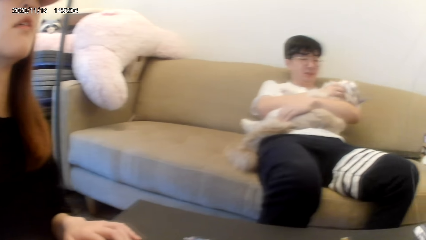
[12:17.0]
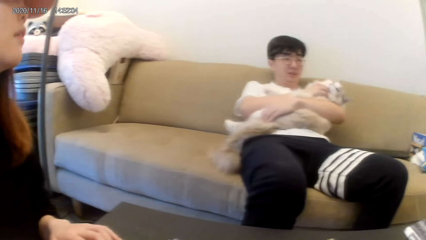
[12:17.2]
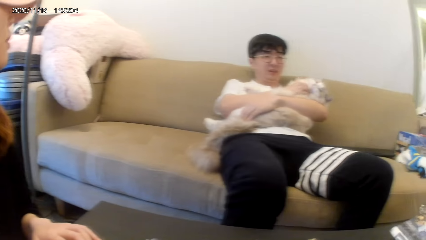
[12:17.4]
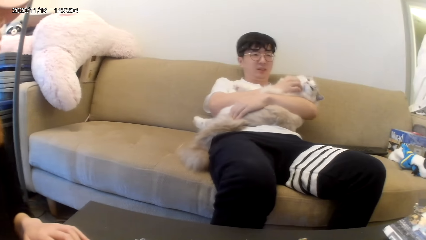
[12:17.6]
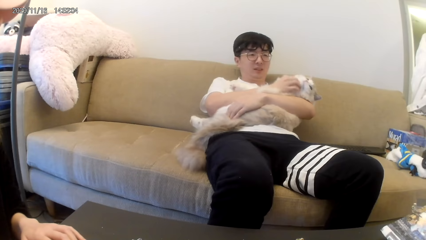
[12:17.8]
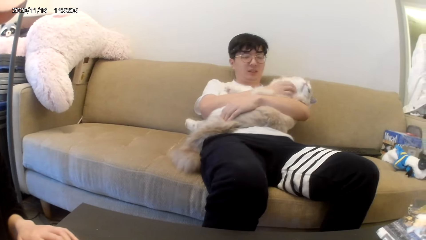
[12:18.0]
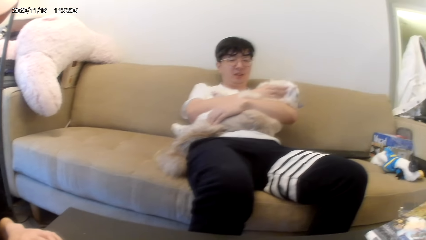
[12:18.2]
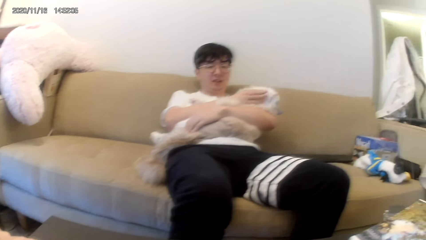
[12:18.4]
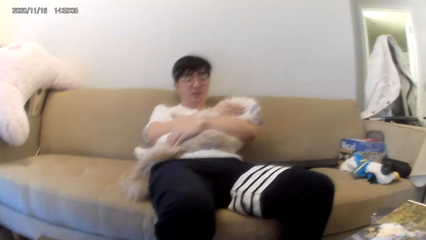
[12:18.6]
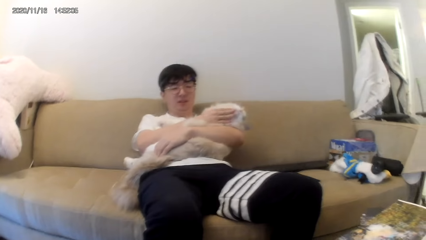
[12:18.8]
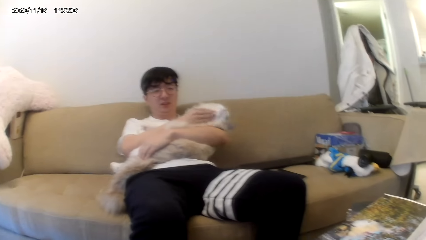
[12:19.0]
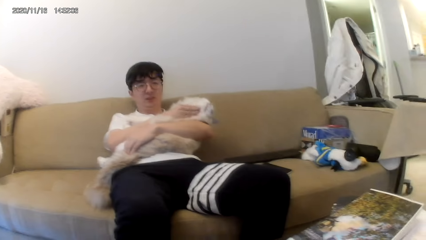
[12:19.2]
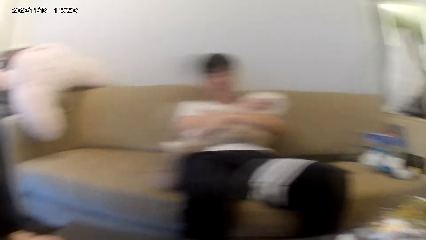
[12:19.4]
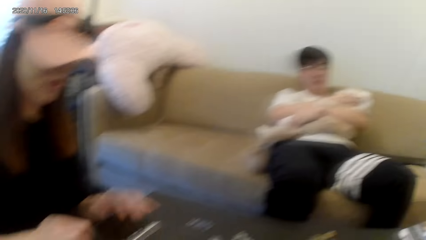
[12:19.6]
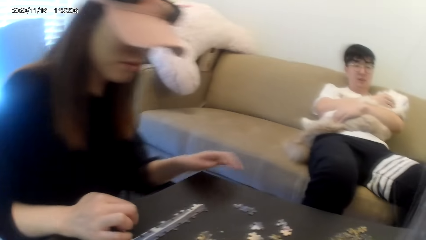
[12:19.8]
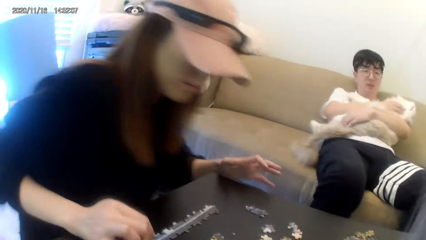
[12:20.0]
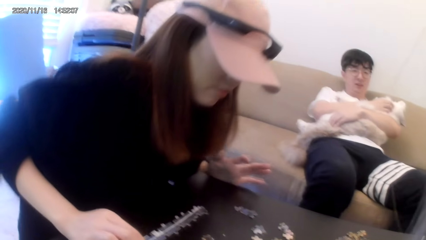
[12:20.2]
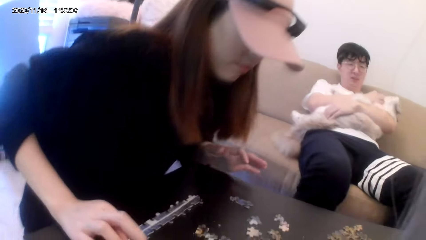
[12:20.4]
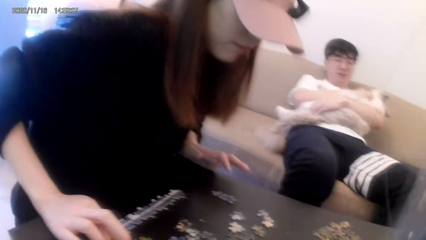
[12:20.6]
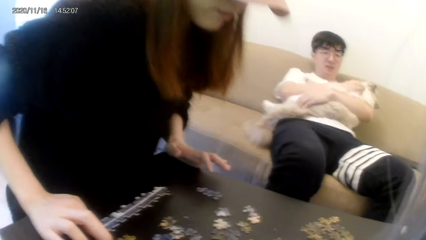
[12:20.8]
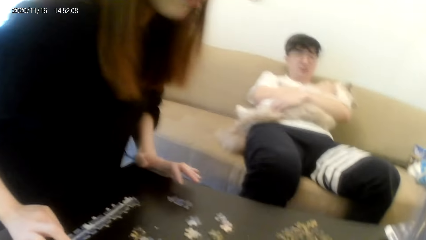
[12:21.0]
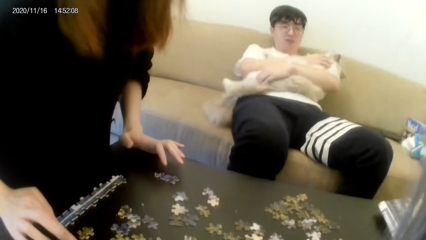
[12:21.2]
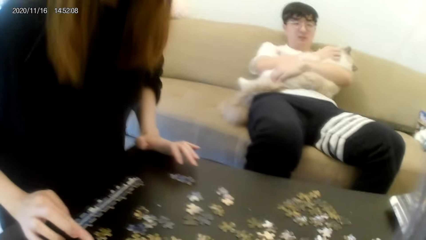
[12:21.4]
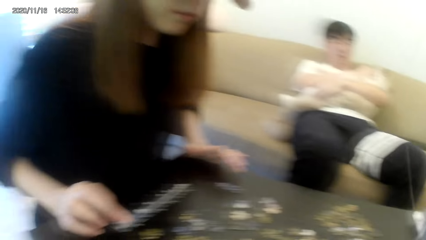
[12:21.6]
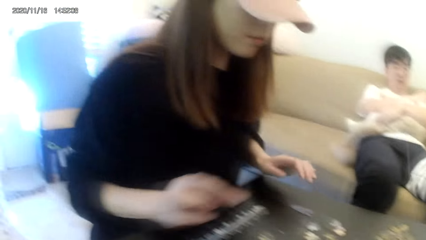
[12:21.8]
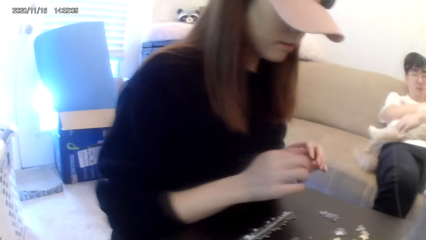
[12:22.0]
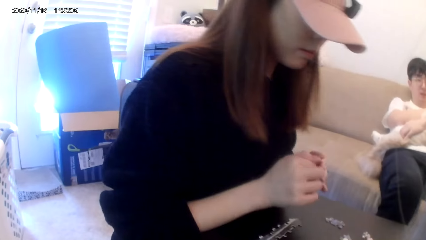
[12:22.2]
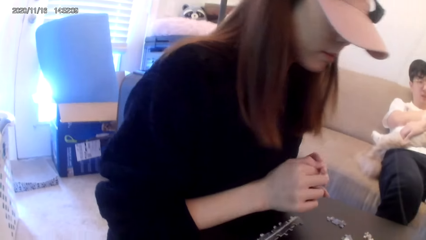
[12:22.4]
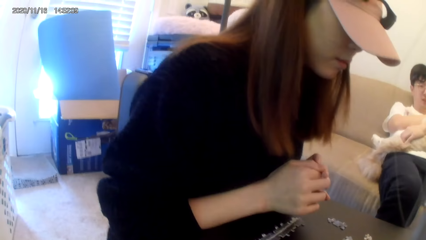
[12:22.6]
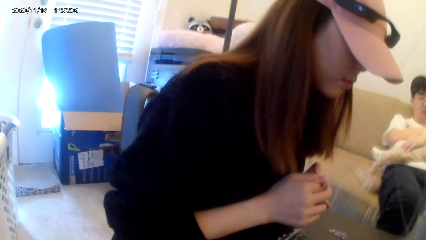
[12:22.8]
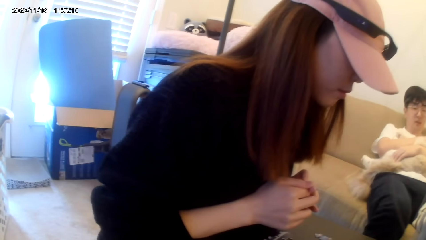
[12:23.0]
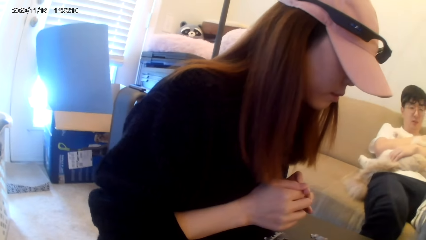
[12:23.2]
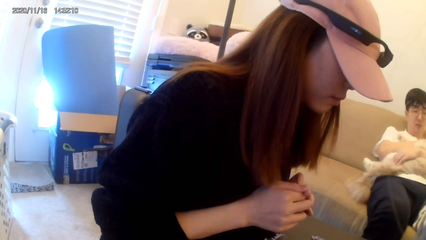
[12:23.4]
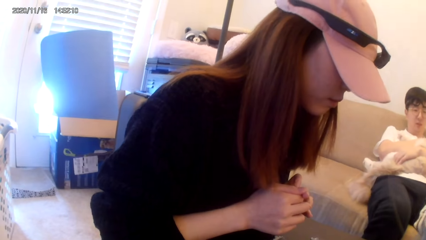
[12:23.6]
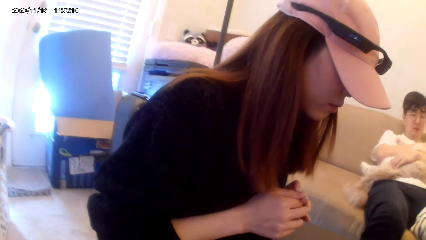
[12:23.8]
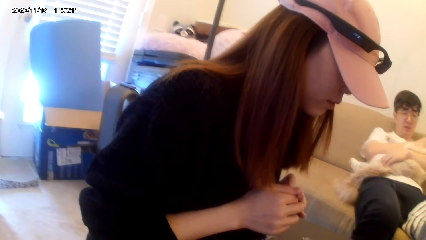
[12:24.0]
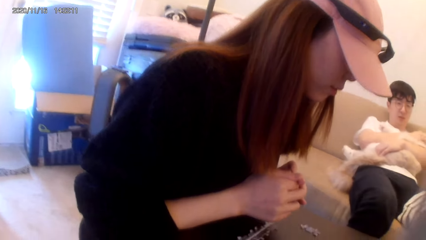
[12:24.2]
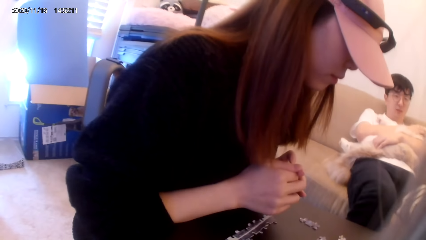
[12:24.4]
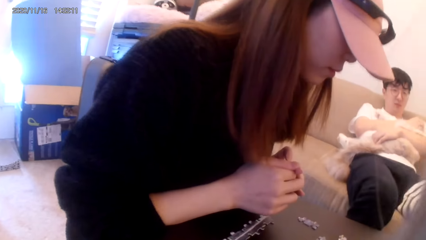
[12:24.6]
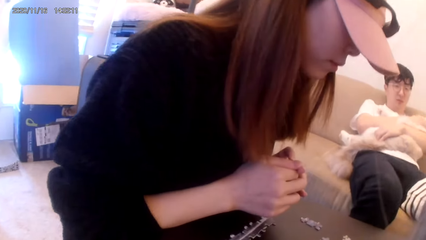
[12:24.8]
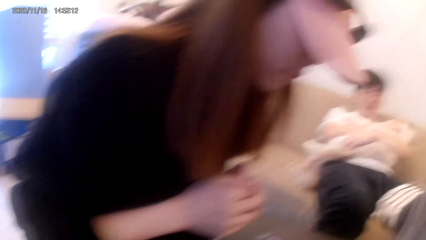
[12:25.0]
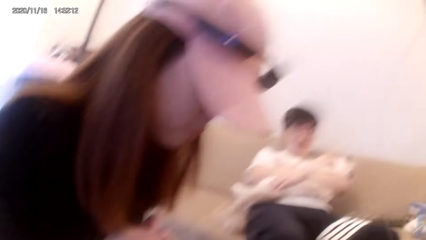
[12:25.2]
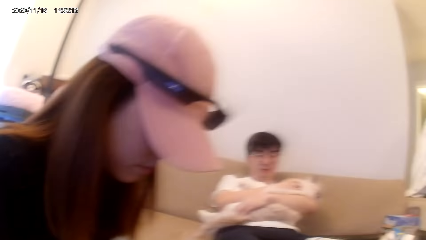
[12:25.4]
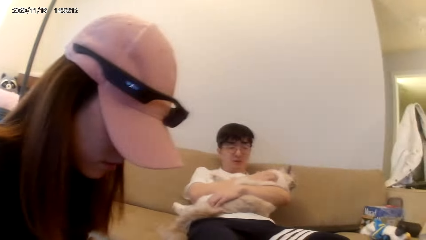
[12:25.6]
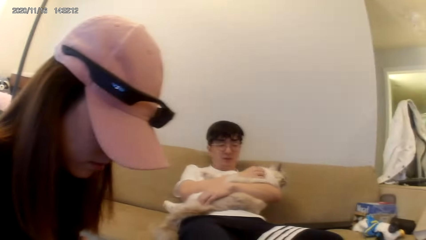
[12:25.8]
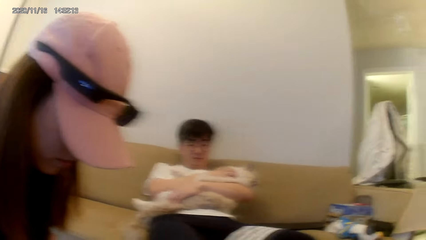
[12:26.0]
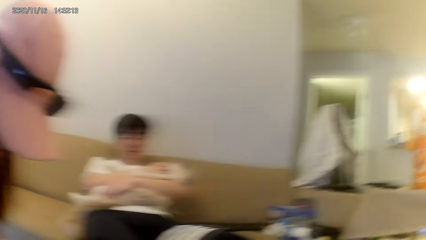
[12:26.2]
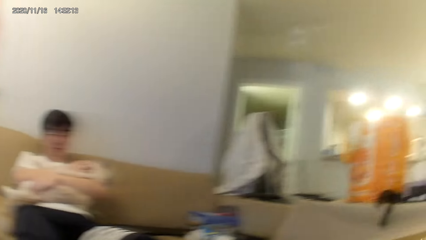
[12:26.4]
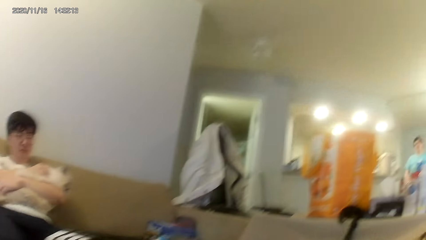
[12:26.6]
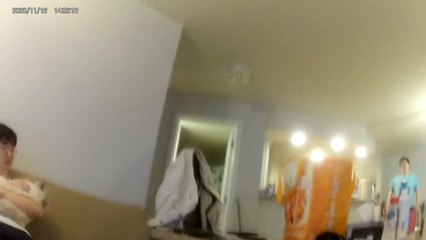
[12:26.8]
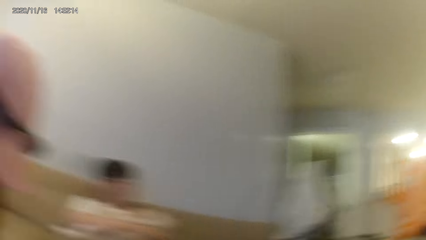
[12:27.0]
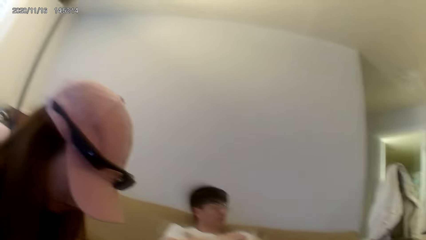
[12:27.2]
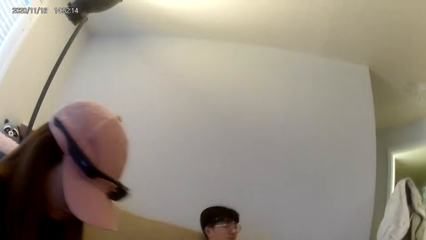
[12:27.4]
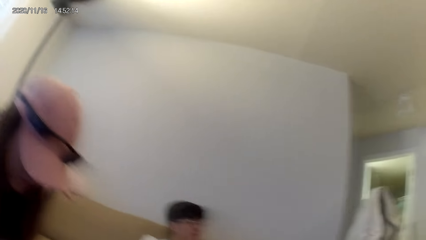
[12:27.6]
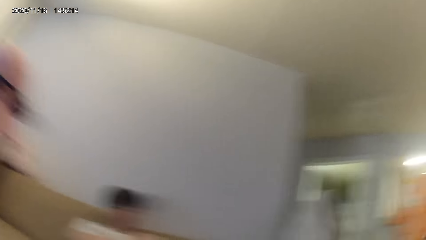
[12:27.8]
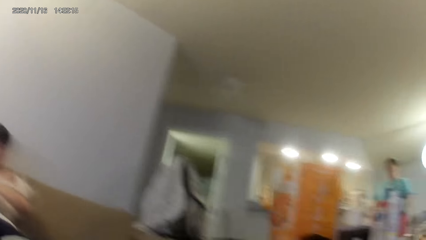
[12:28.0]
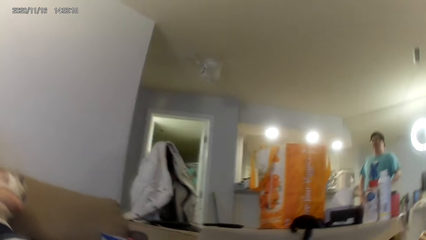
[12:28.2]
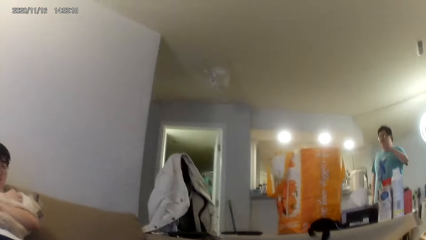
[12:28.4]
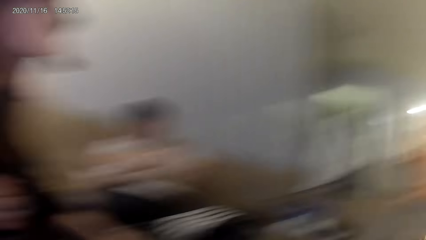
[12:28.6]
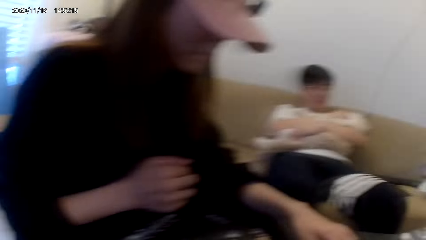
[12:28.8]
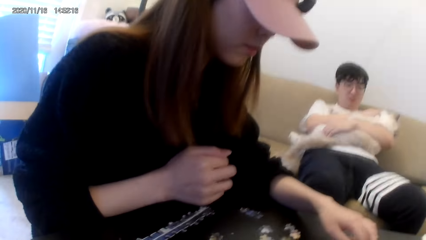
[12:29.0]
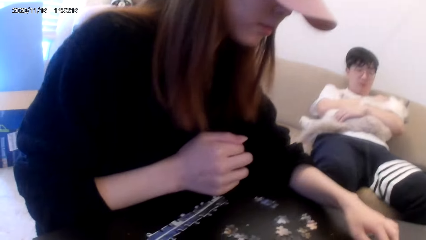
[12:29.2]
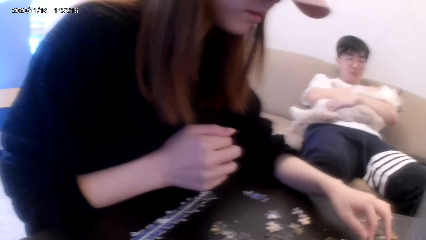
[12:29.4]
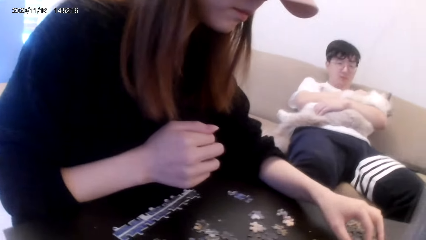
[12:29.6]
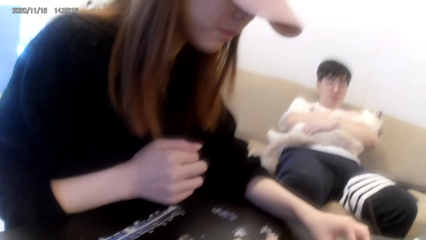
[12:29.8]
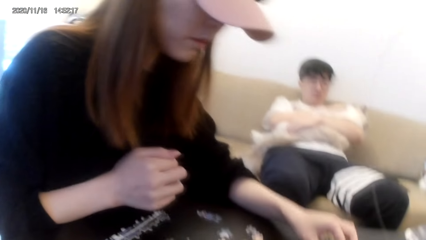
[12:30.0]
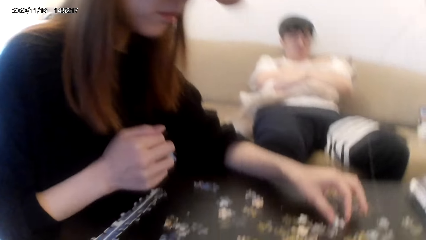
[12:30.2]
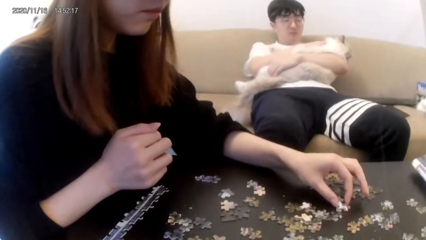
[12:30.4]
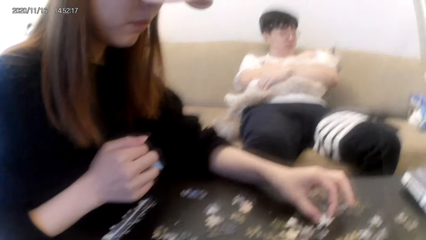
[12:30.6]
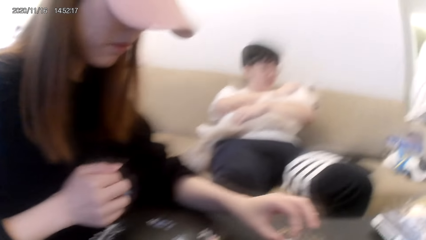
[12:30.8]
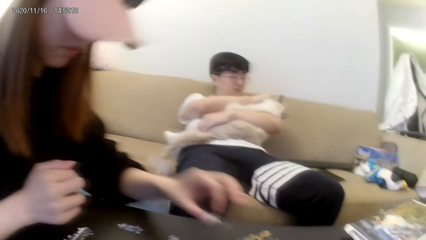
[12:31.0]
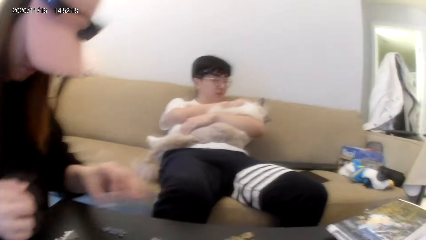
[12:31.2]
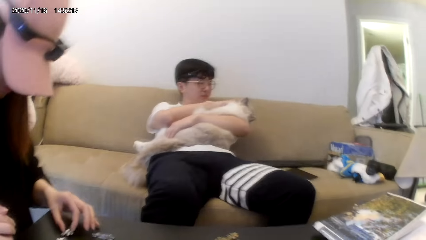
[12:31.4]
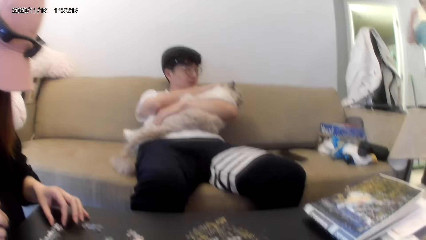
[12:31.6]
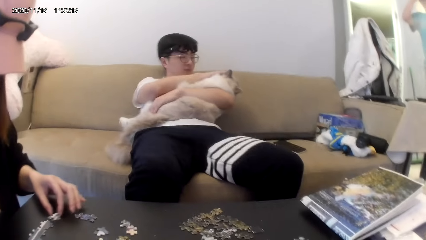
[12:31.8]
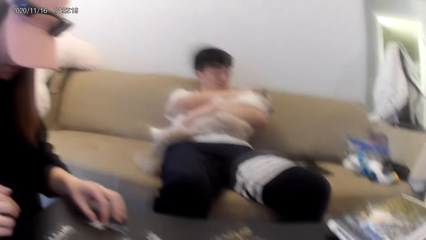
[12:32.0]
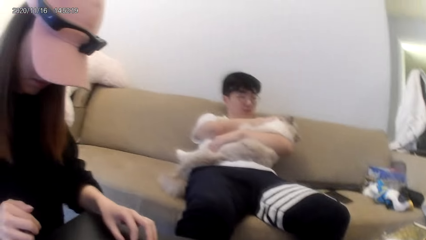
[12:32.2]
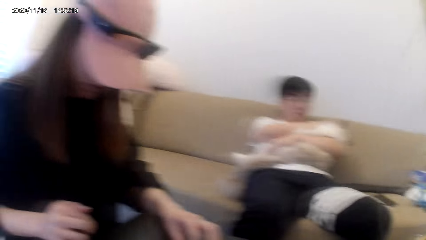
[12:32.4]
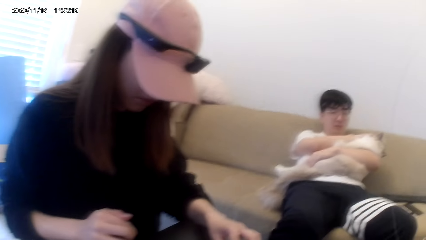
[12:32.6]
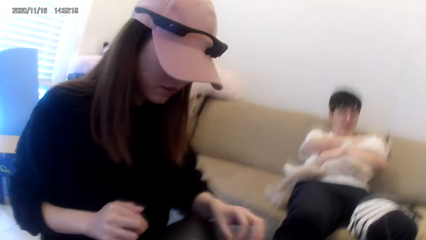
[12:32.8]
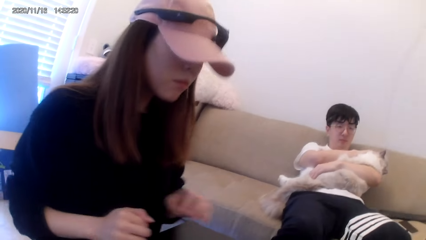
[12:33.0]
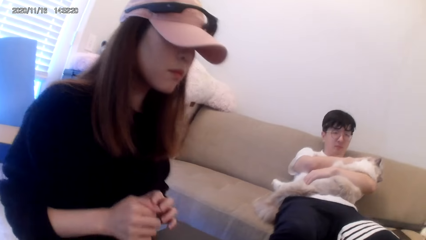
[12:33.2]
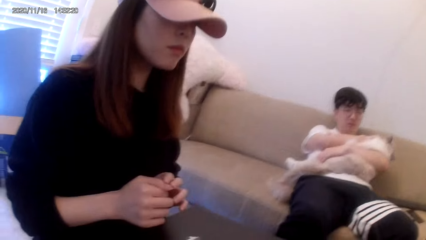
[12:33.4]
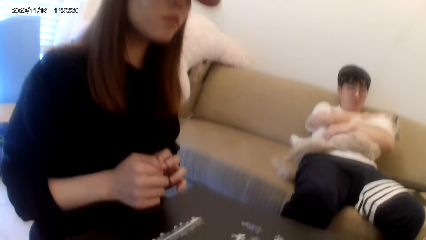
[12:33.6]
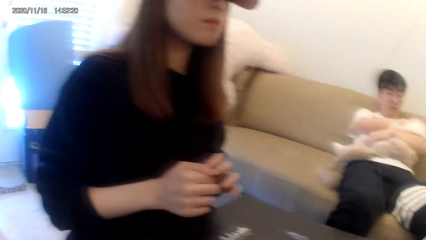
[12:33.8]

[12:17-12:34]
A person scratches a dog. Another person stares on the table. The first person scratches the dog. The other person holds puzzles.
